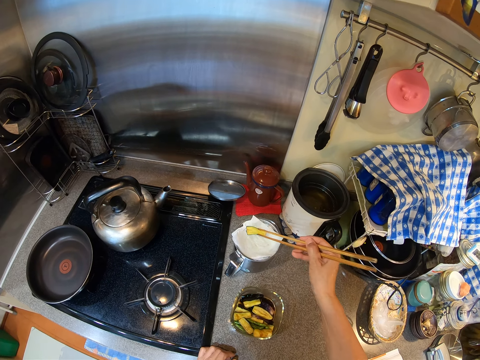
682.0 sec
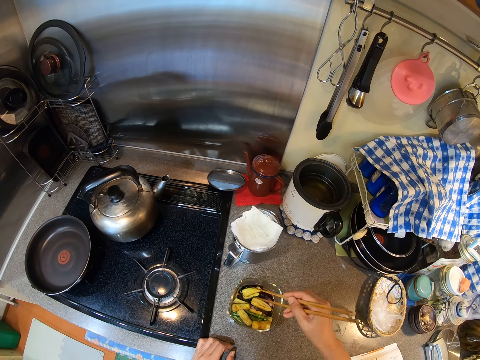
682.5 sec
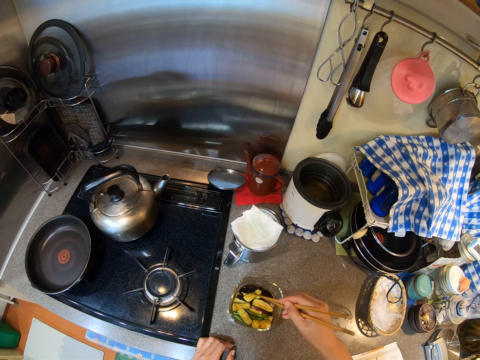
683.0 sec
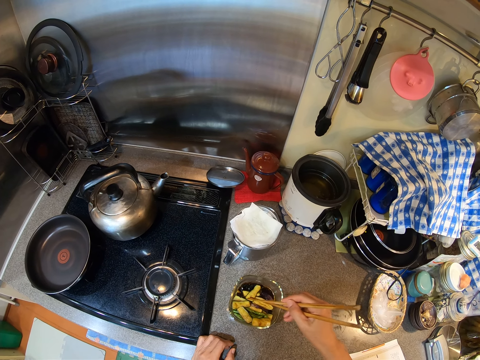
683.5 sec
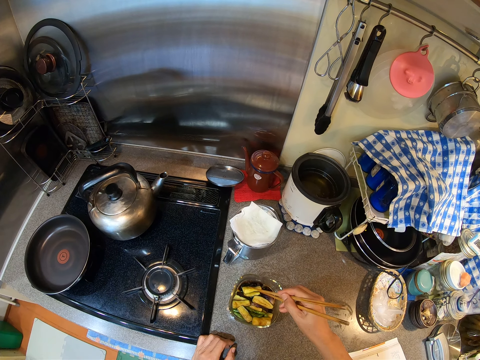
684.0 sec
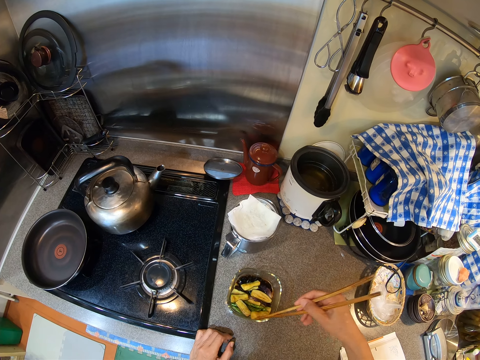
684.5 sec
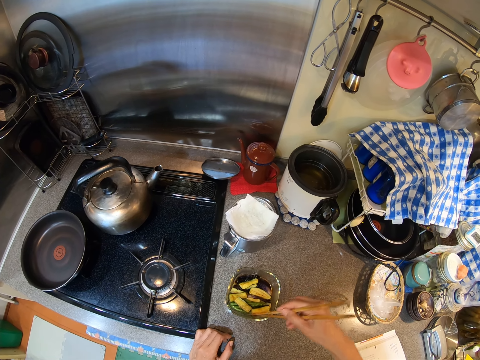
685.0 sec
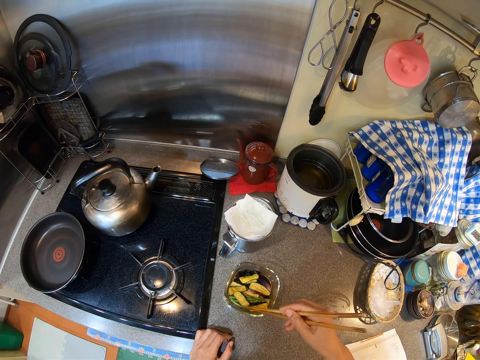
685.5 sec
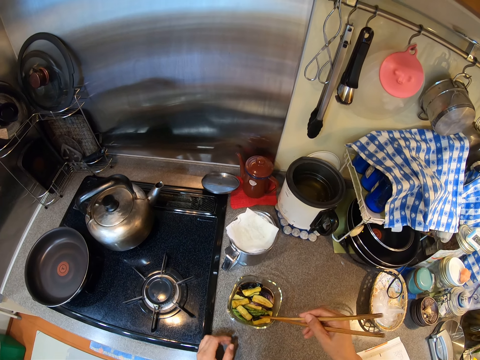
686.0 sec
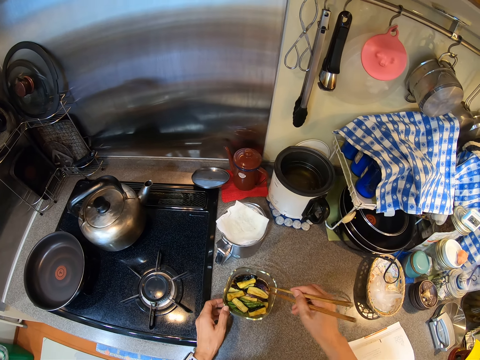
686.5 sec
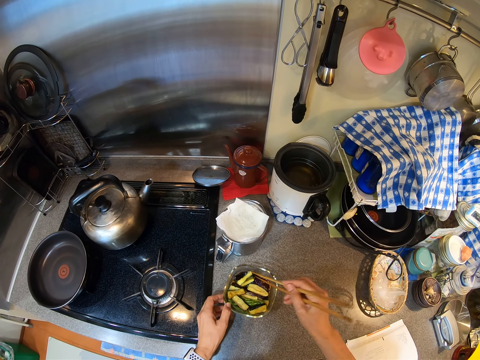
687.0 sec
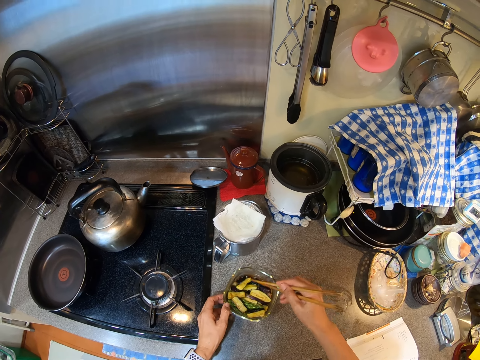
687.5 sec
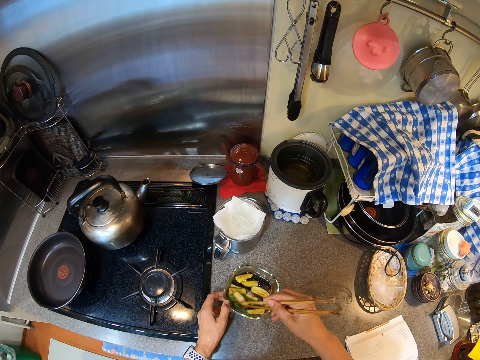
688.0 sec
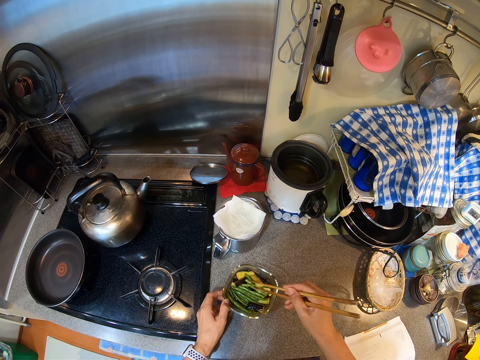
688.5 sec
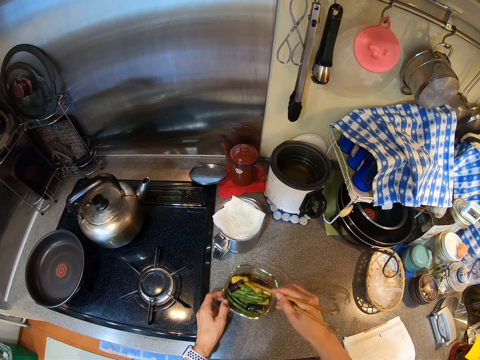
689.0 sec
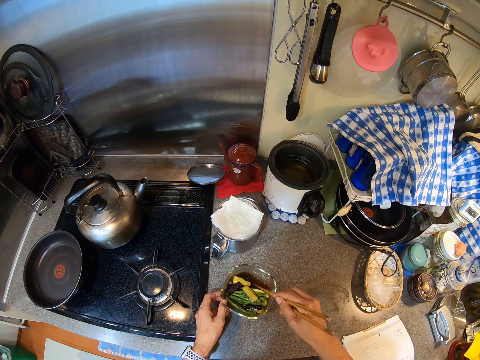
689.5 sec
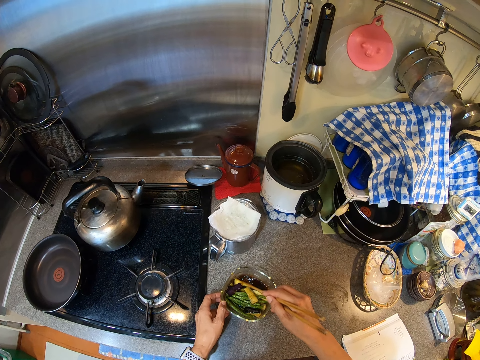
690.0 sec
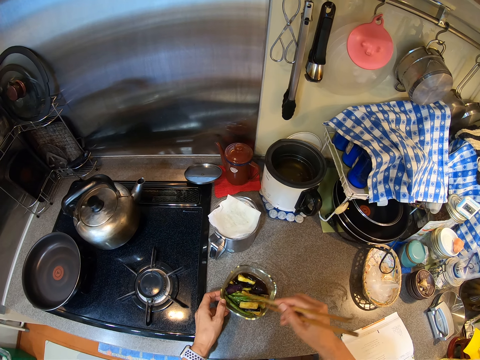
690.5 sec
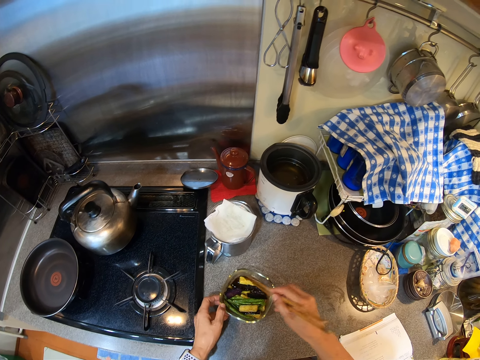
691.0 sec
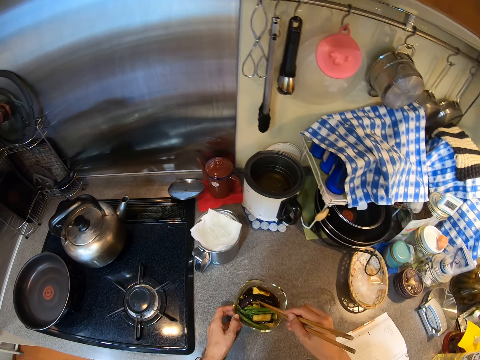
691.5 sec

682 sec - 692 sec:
The camera wearer coats the food with the sauce in the bowl. They hold the bowl. They mix the vegetables.

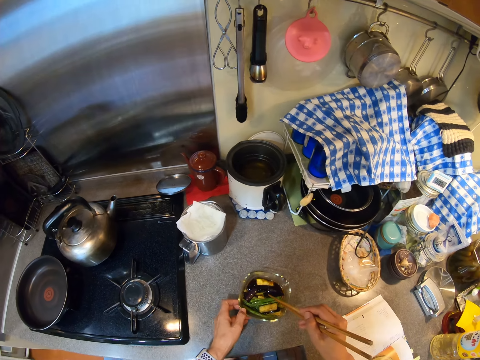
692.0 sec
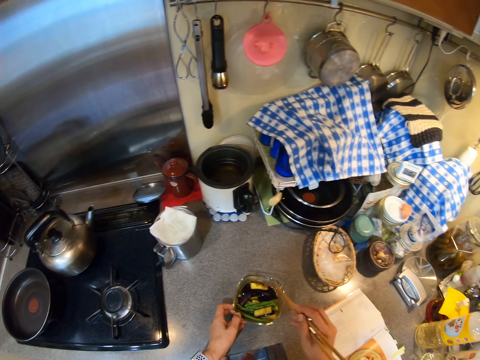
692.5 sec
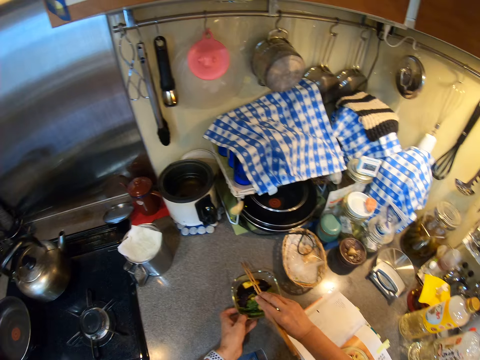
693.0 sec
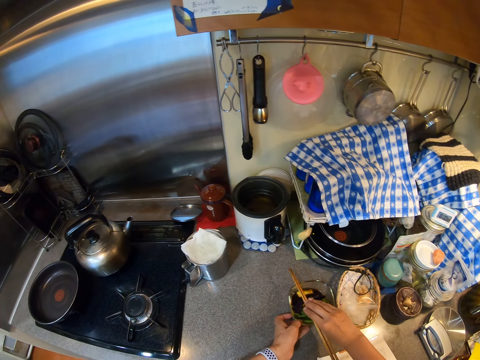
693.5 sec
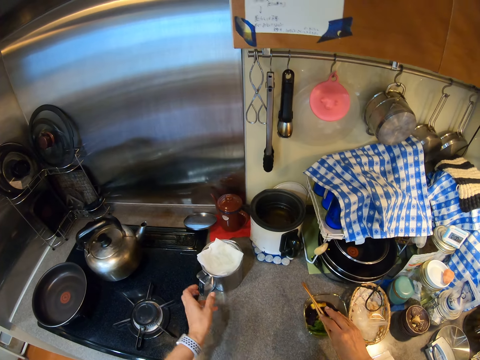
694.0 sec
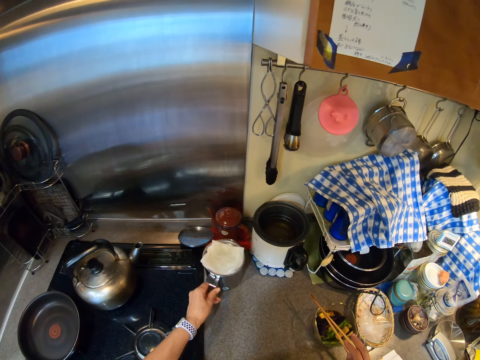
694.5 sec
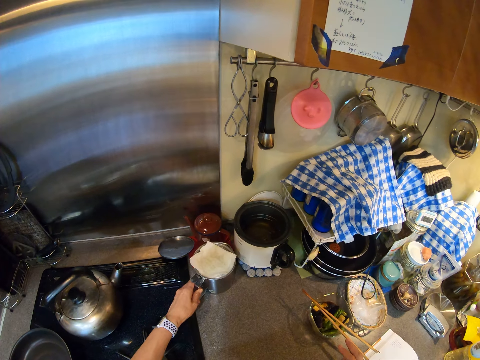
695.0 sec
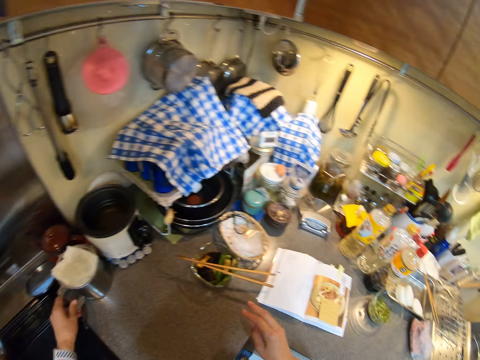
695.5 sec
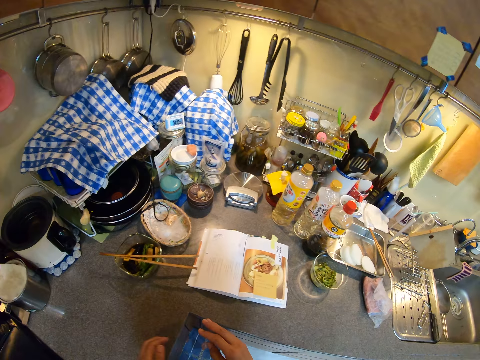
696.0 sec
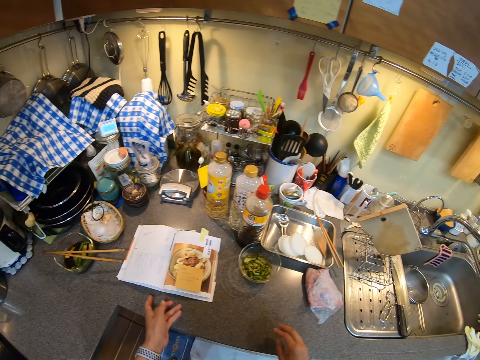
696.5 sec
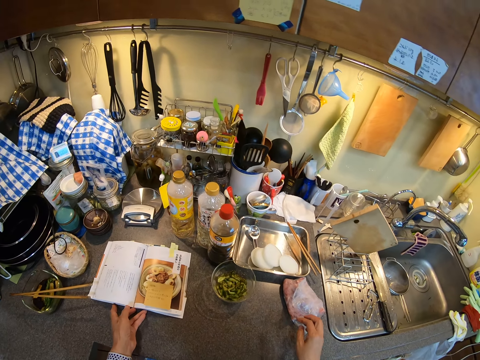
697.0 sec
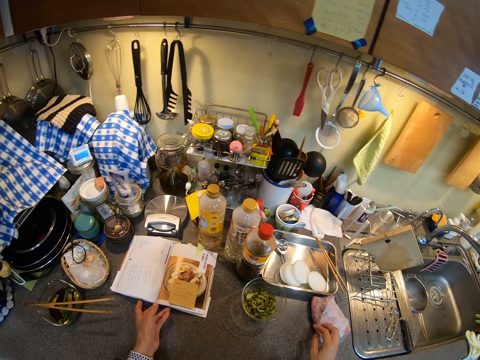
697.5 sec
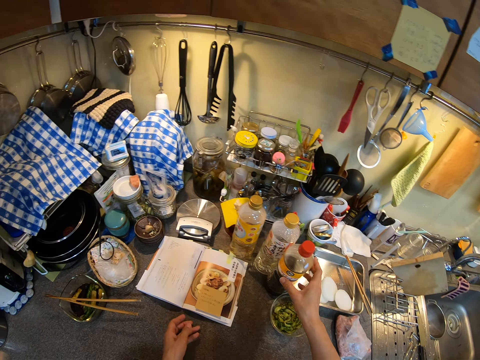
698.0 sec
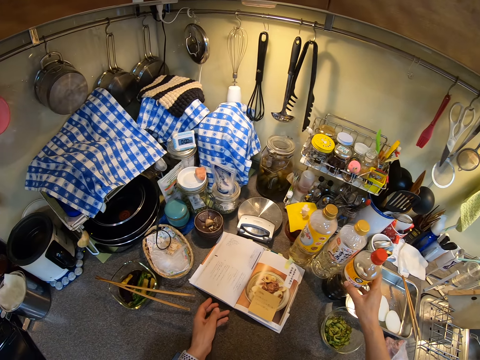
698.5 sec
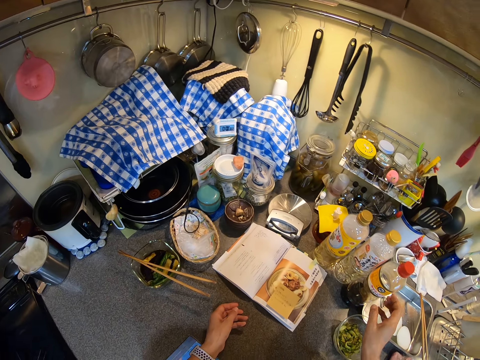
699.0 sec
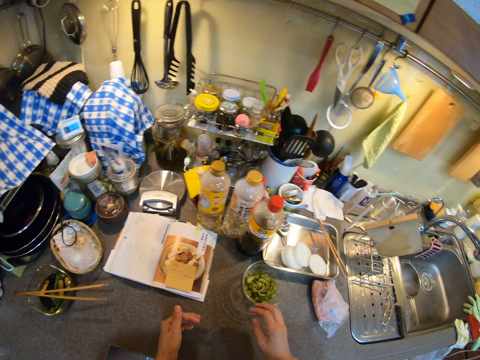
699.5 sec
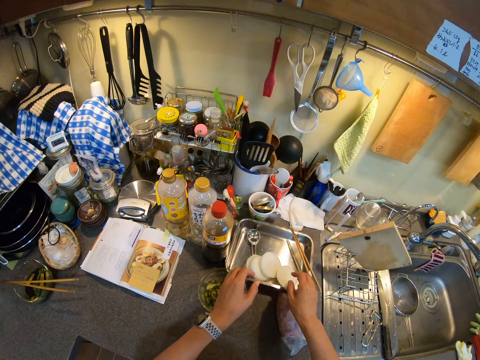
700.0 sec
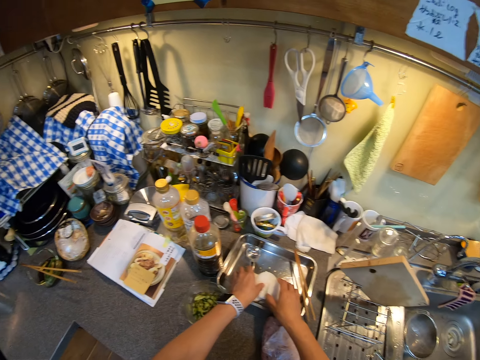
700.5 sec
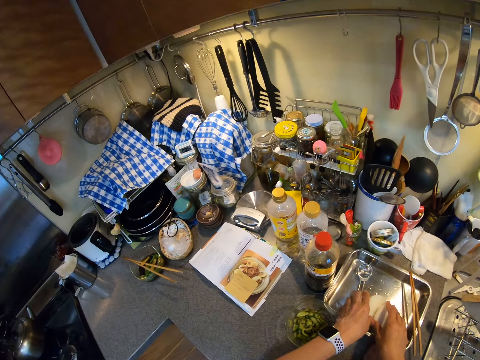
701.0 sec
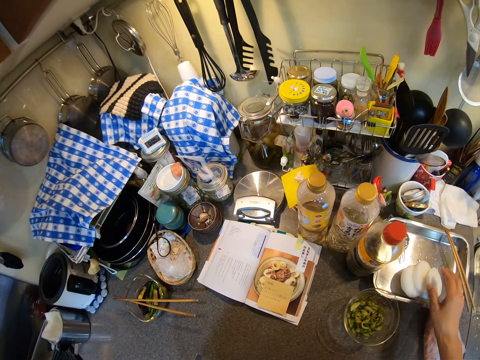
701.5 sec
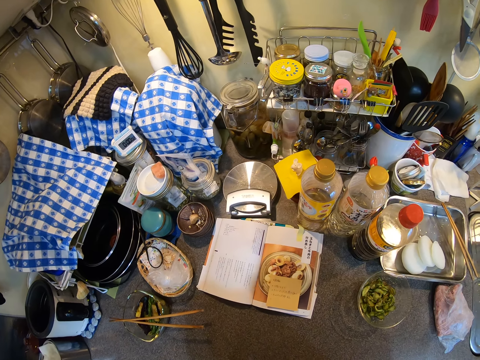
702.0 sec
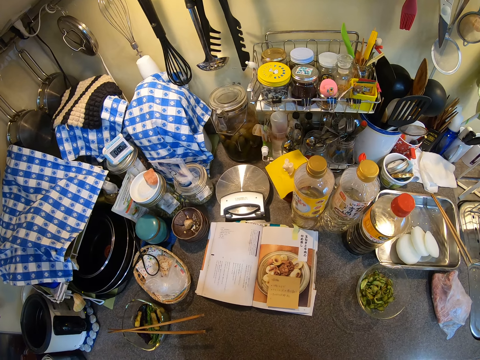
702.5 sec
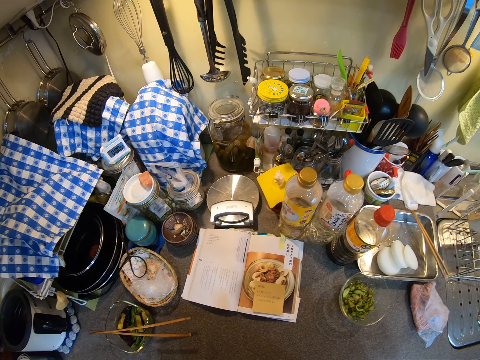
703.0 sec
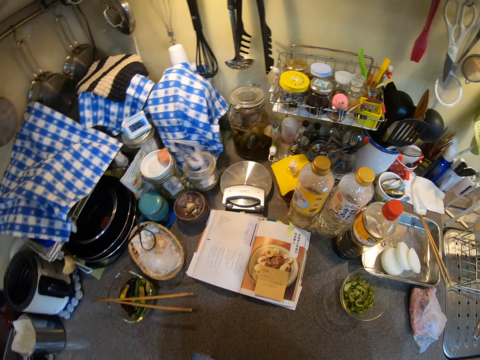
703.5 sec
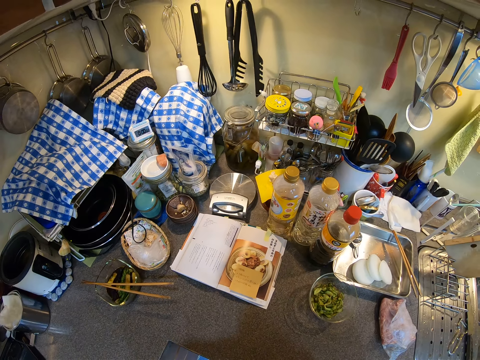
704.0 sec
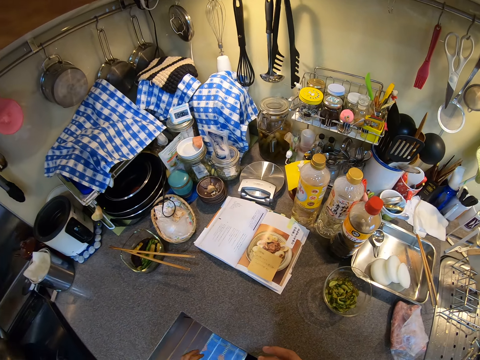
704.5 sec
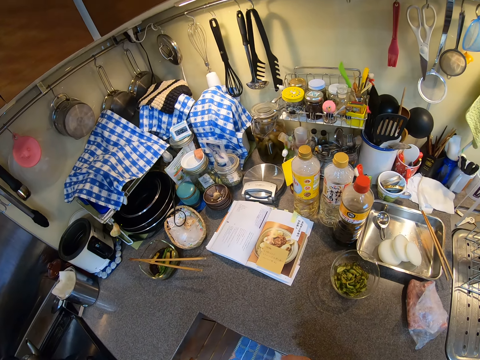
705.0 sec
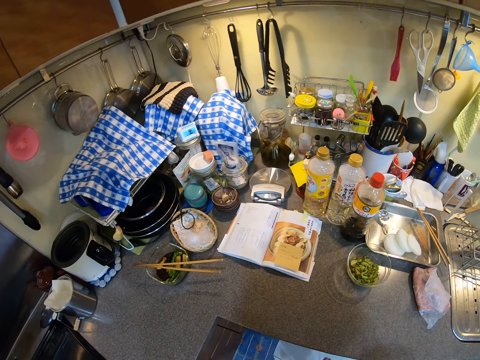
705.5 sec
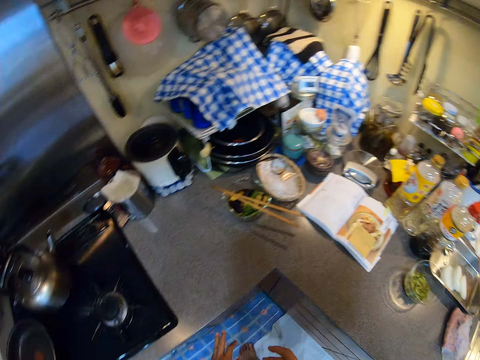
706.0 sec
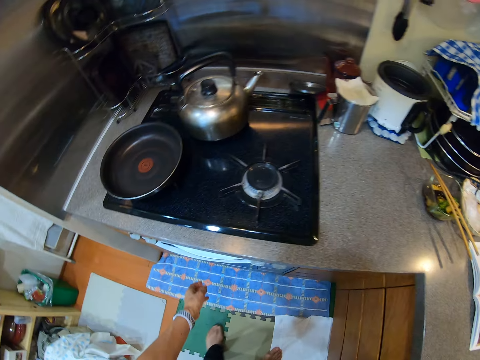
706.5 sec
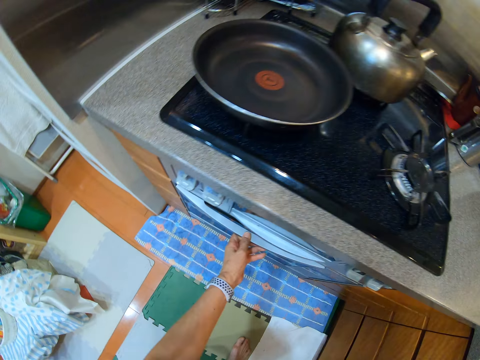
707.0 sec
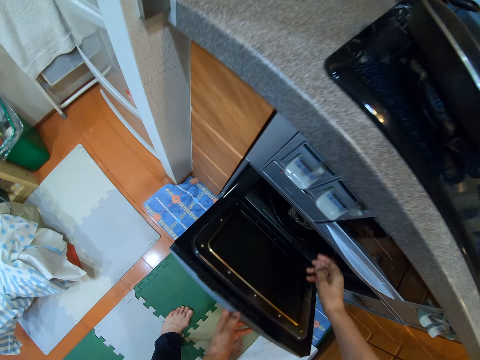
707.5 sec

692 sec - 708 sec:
The camera wearer moves the bowl aside. They shake the sticks. They place the chopsticks on the bowl. They move the cup. They lift a hand up. They move the pot and hold the pot. They lift hands up. They move the book on the counter top. They hold the meat and hold the book. They move the bottle. They hold the bottle and lift hands up. They lift hands up again. They touch something. They hold the onions and move. They lift hands up. They stare around. They open the oven door. They hold the oven door and turn.
